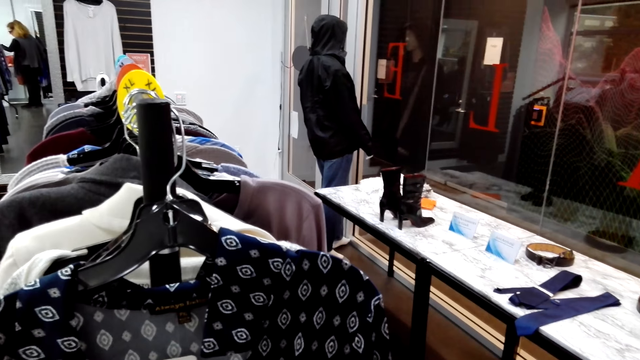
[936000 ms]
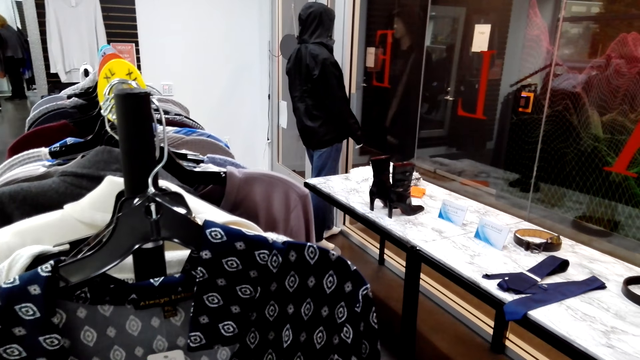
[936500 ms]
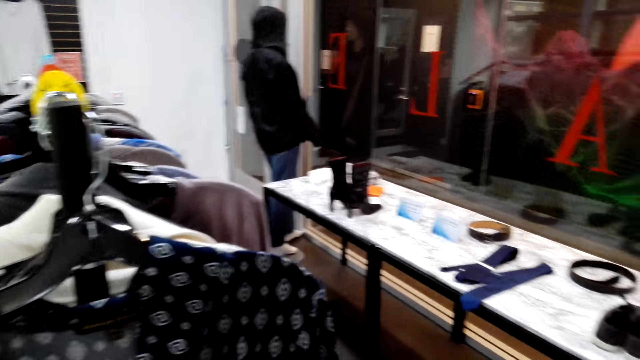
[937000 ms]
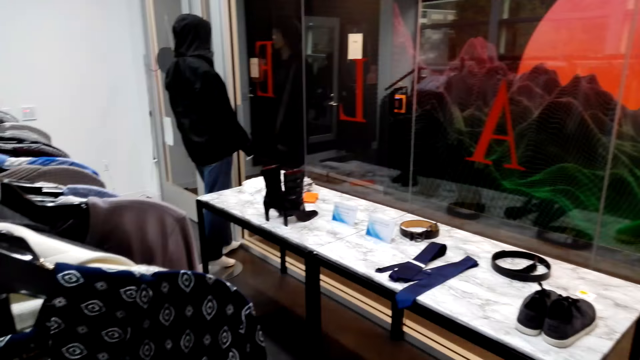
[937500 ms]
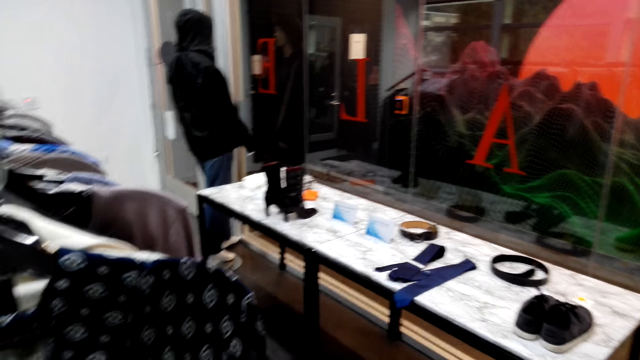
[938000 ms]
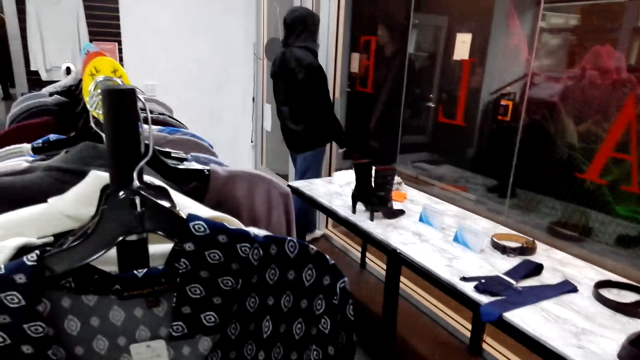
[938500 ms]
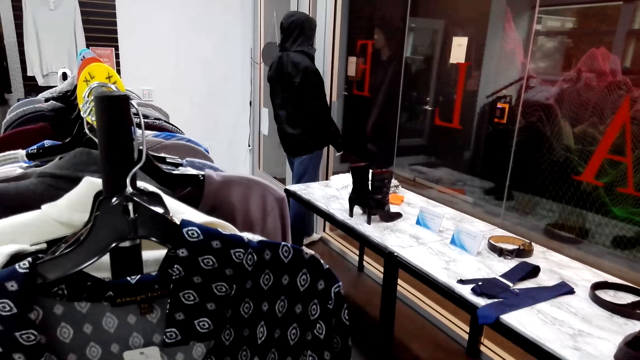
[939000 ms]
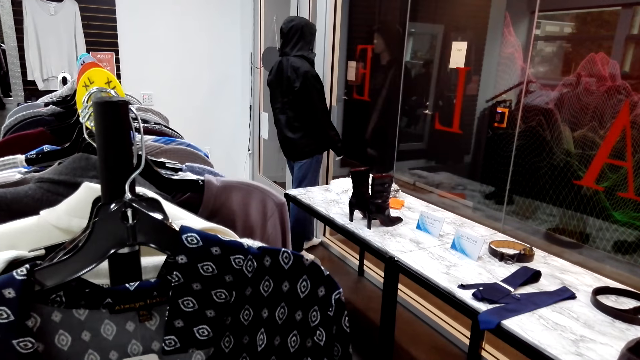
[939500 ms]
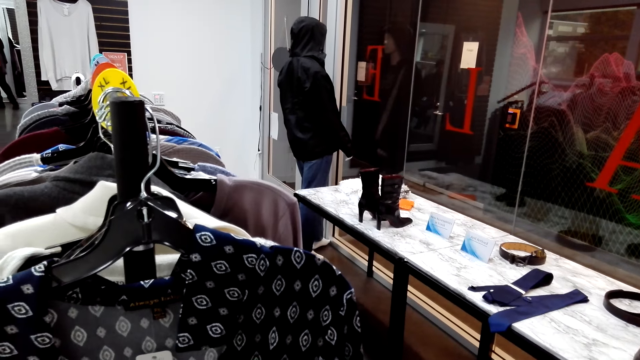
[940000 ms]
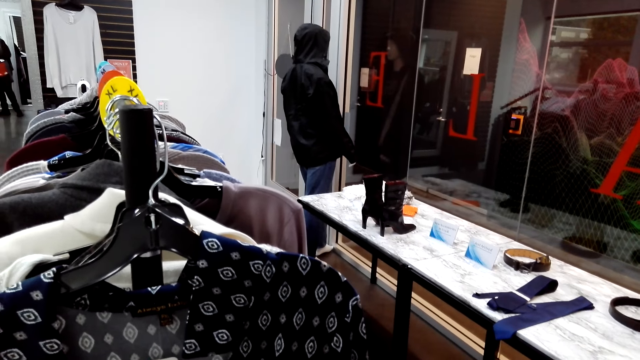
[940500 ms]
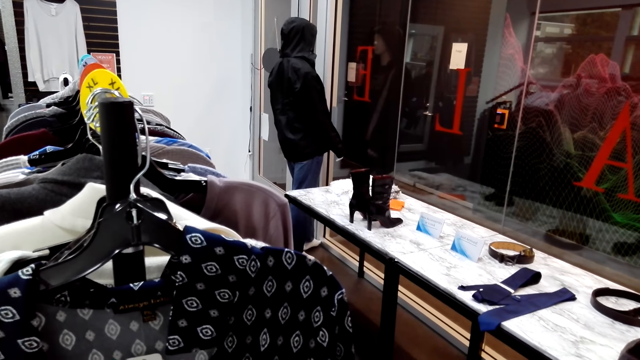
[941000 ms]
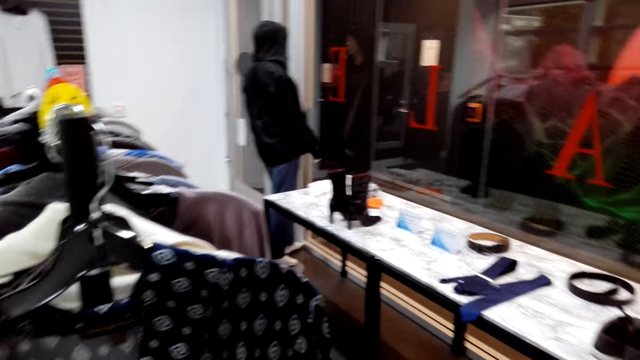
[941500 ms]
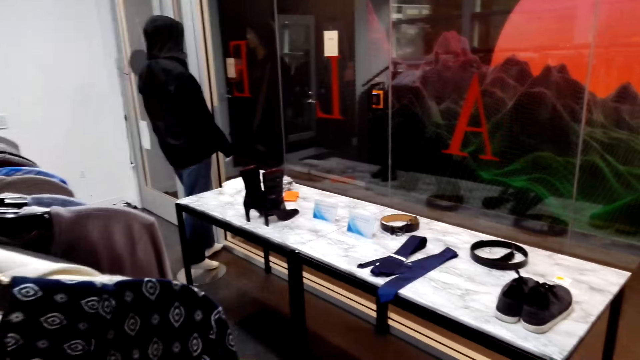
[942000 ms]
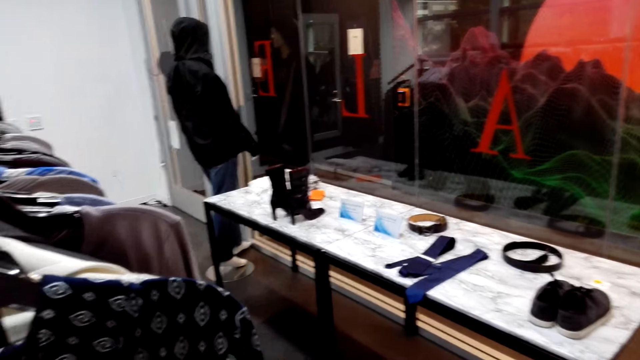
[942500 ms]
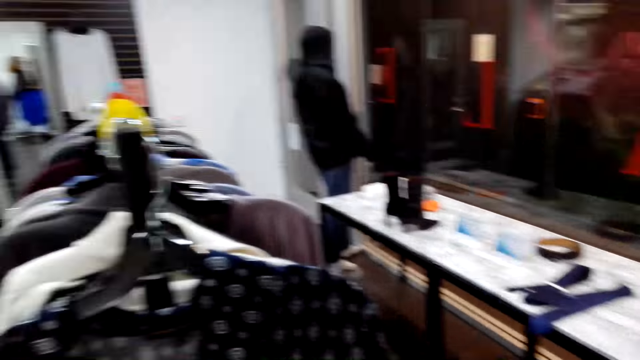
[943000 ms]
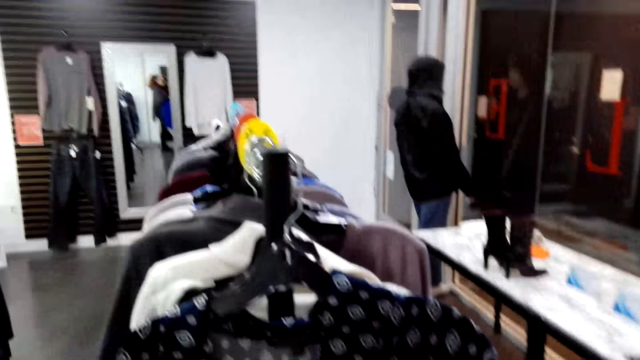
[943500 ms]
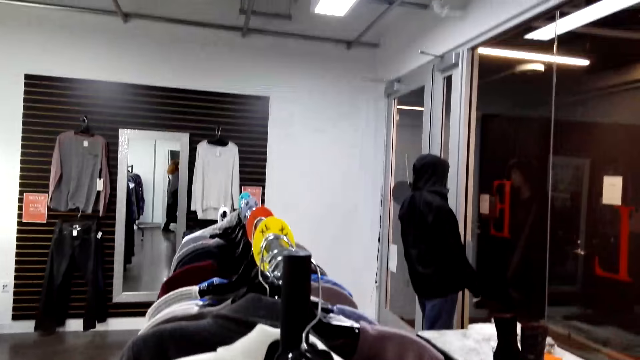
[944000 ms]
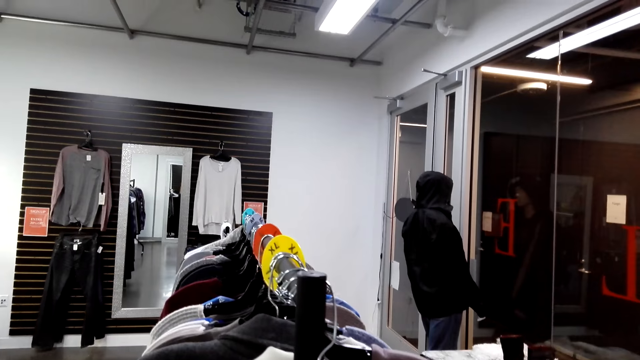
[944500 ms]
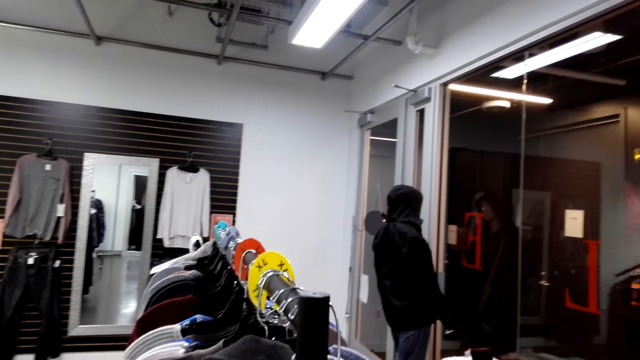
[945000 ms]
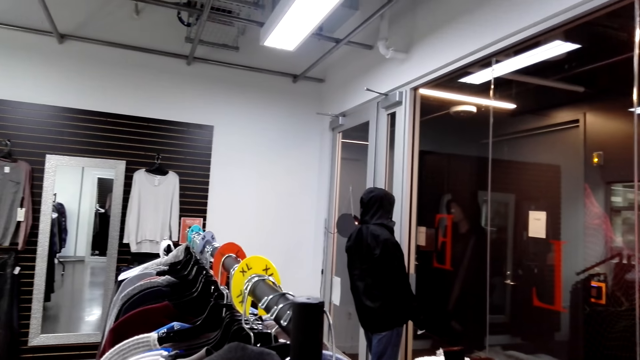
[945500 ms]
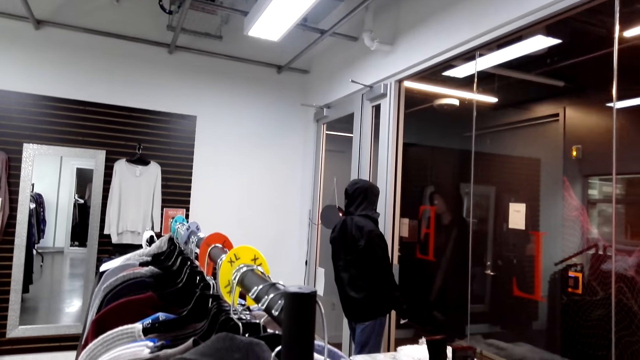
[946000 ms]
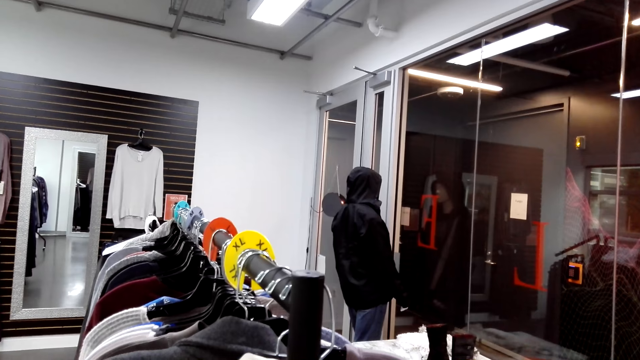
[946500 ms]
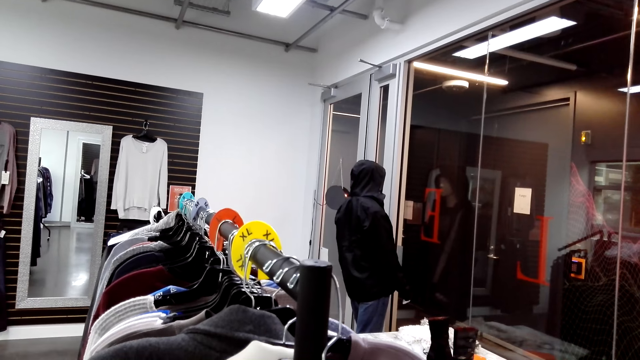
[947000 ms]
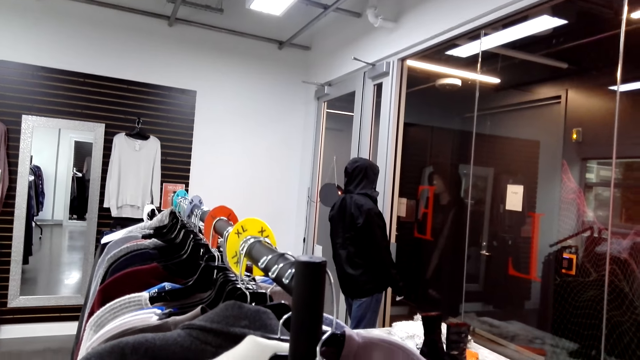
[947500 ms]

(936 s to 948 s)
The camera wearer looks around the shop. They converse with a woman. They turn around. They look around the shop.

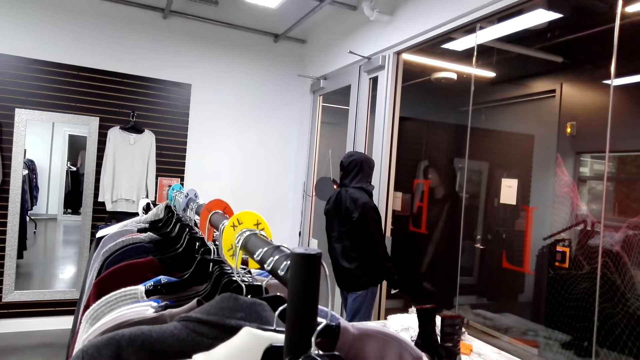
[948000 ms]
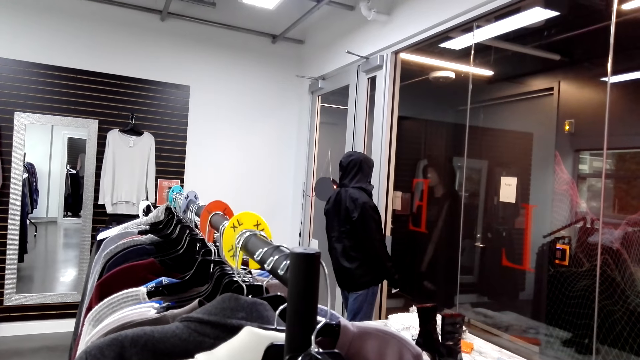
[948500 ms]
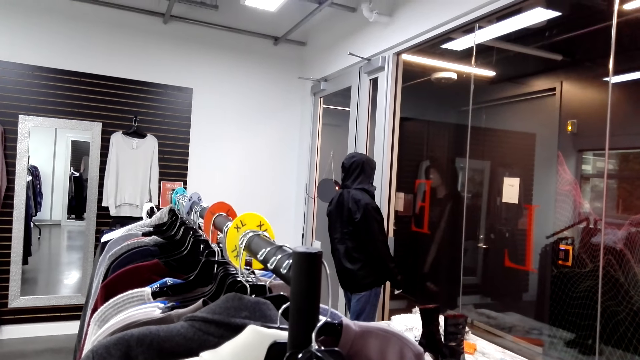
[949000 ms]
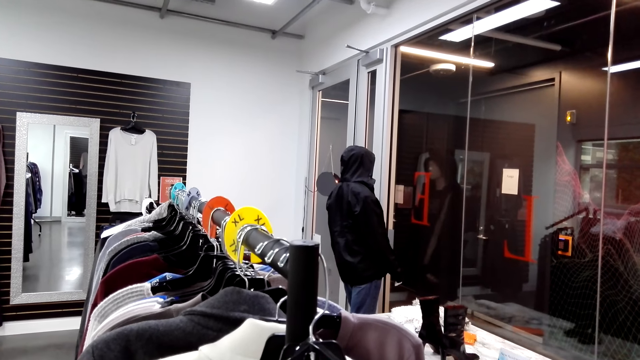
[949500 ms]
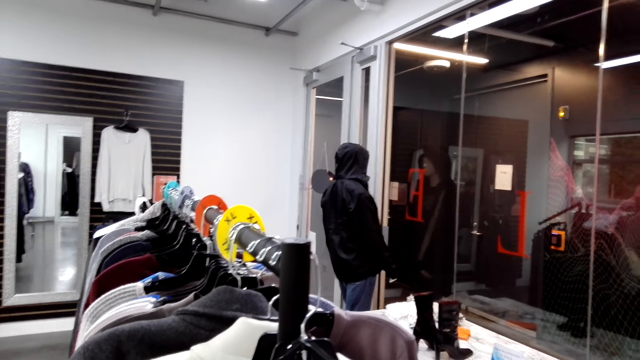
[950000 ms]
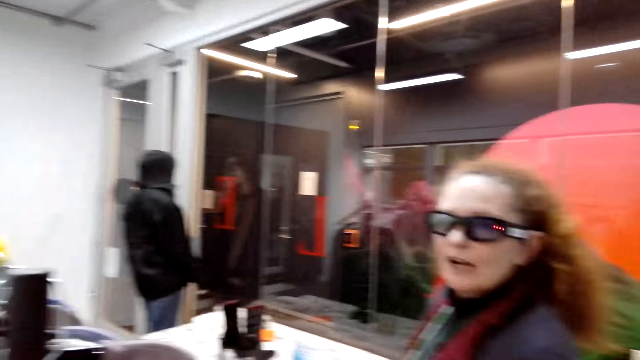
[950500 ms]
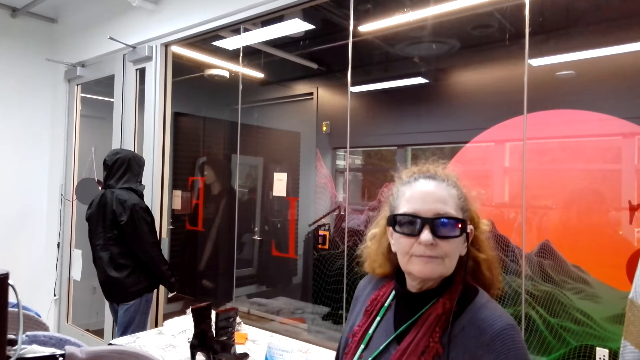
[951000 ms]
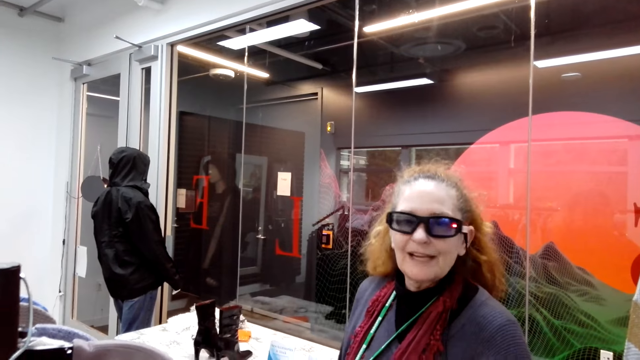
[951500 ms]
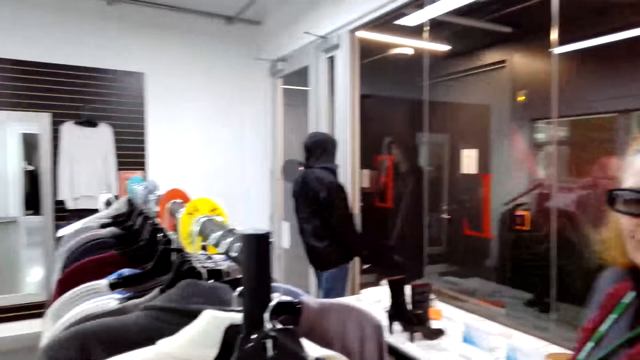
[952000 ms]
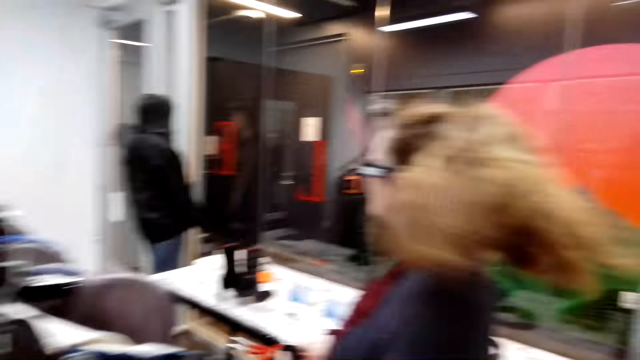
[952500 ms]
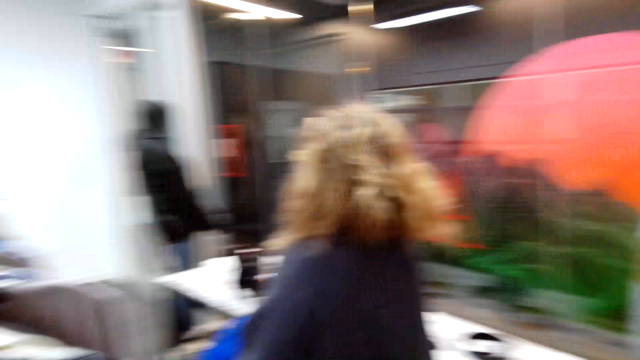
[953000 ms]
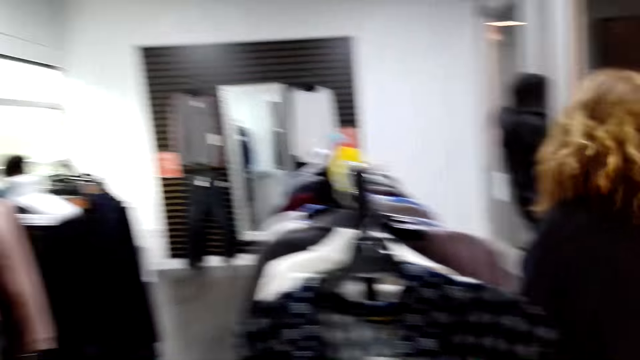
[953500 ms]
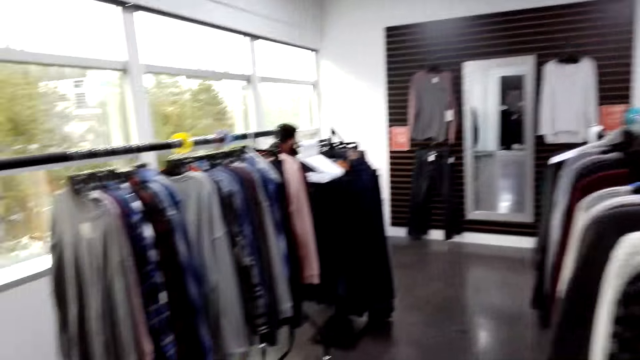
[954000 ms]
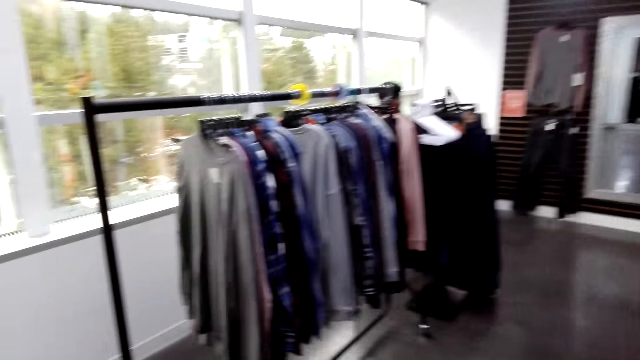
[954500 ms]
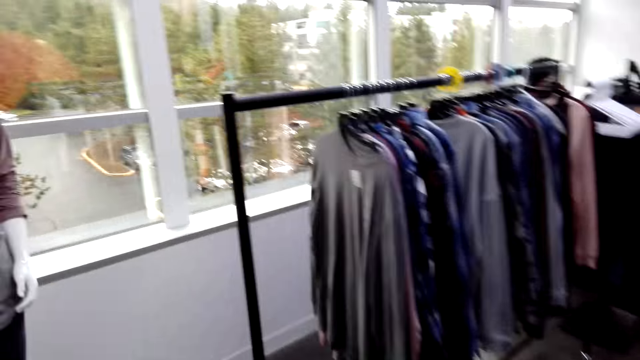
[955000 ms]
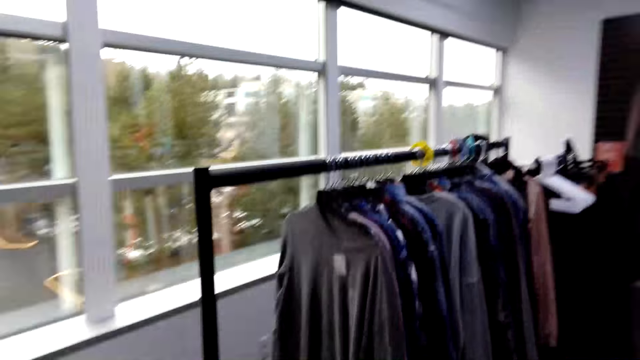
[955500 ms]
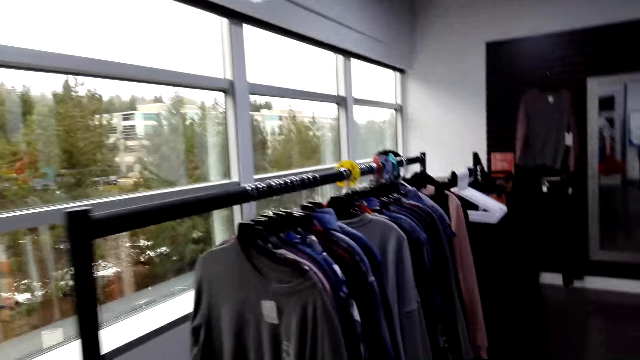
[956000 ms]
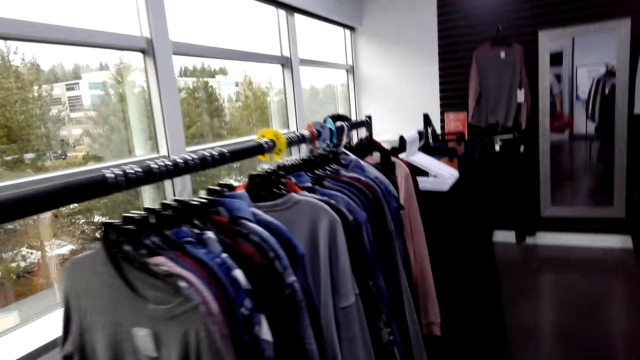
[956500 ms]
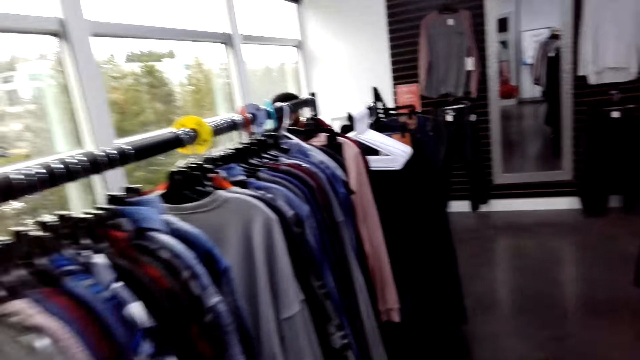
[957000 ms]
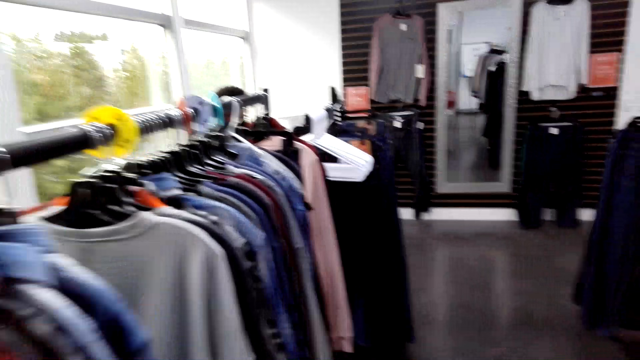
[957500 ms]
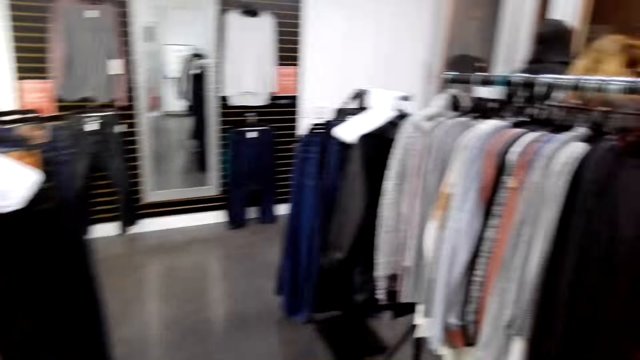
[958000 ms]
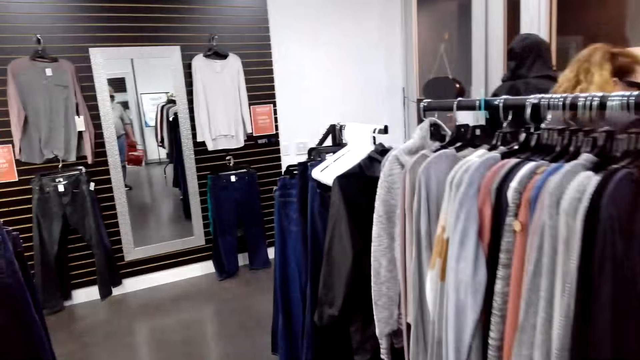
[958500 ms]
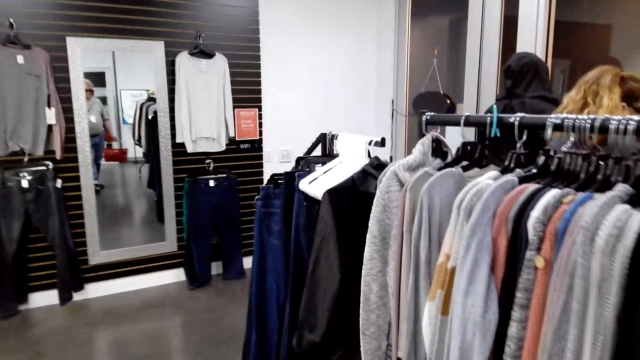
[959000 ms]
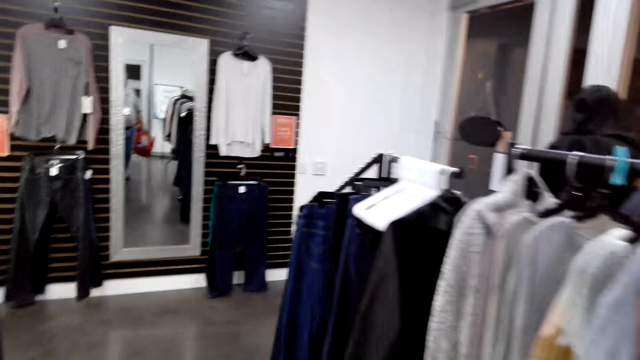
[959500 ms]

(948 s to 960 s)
The camera wearer converses with a woman. A man looks at the camera wearer. The camera wearer turns around. They converse with the woman again. The man walks around. The camera wearer looks around the shop. They walk around the shop. They turn to the side. They walk around.
